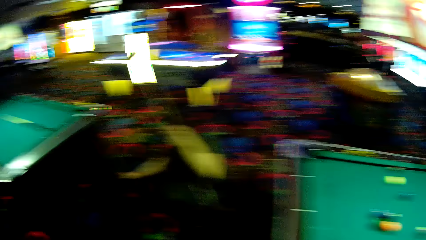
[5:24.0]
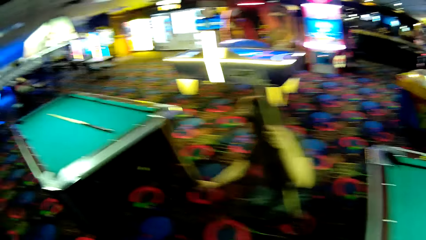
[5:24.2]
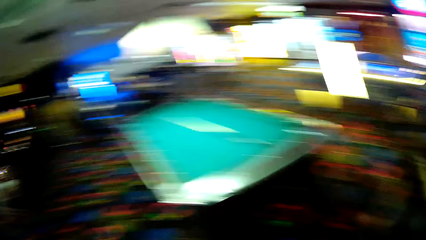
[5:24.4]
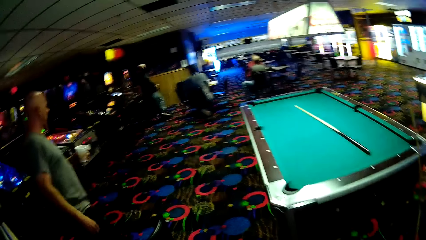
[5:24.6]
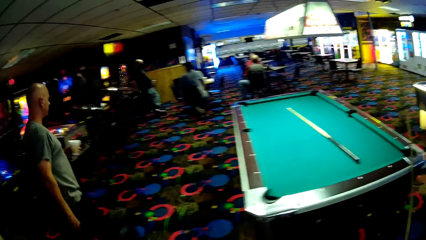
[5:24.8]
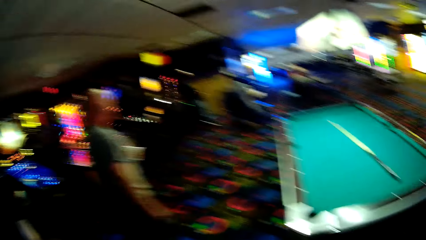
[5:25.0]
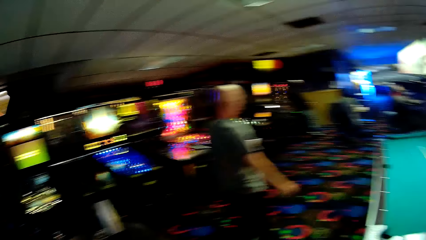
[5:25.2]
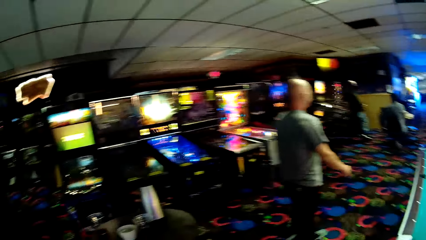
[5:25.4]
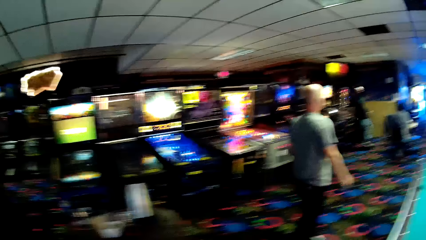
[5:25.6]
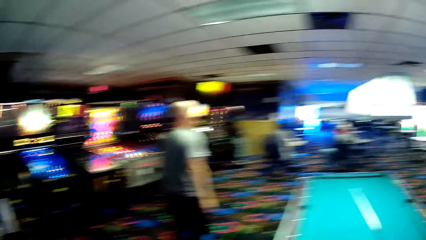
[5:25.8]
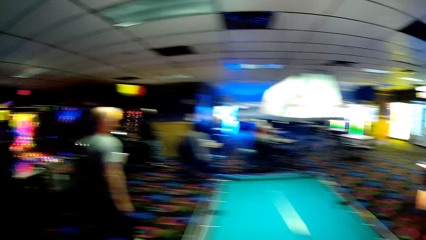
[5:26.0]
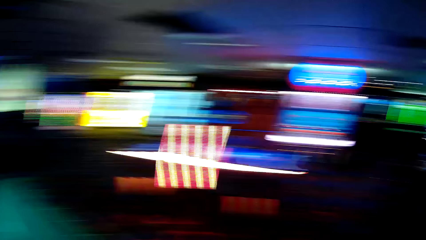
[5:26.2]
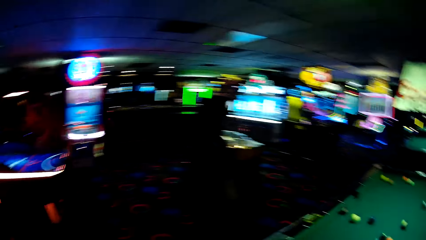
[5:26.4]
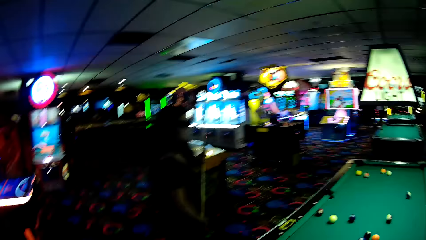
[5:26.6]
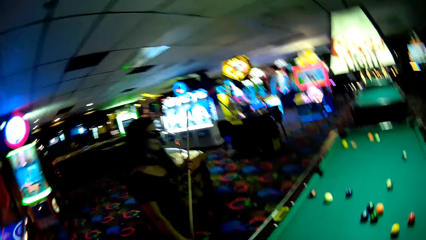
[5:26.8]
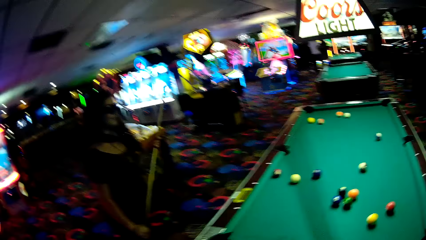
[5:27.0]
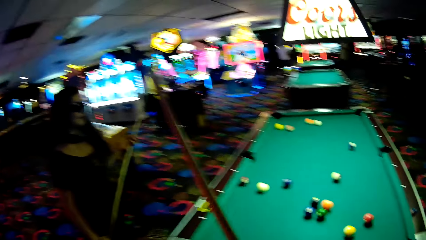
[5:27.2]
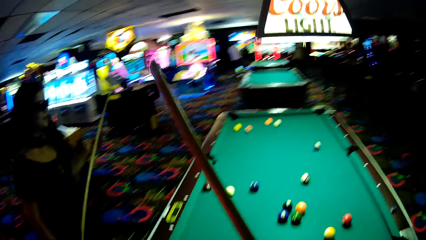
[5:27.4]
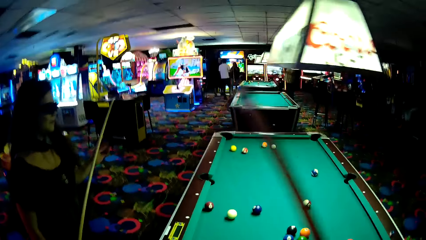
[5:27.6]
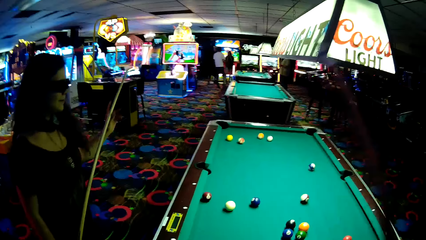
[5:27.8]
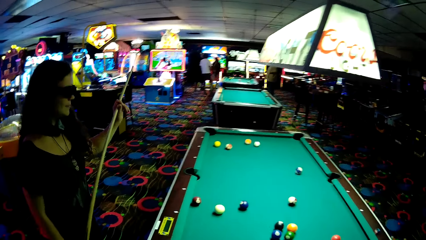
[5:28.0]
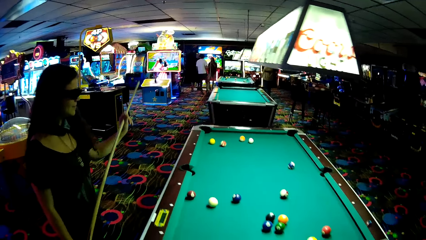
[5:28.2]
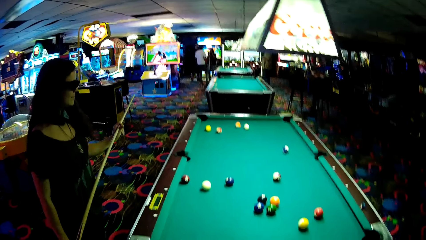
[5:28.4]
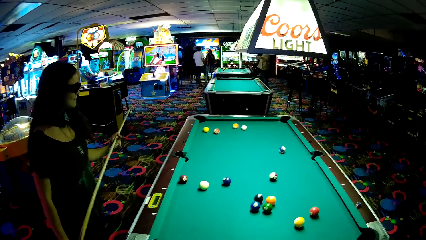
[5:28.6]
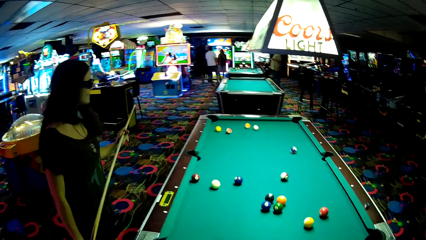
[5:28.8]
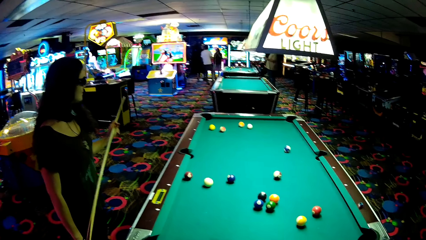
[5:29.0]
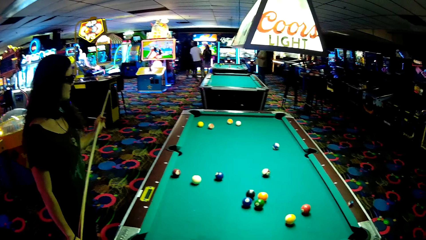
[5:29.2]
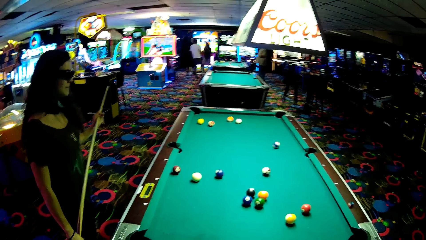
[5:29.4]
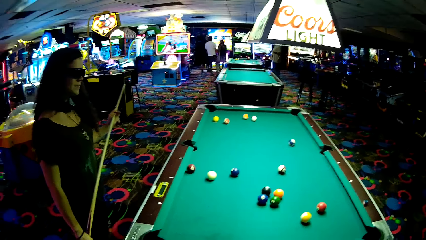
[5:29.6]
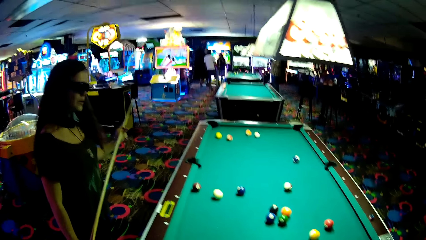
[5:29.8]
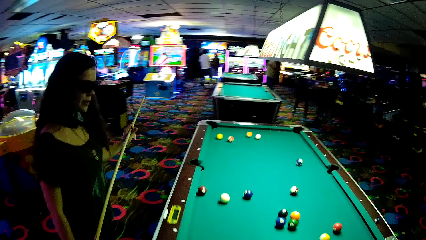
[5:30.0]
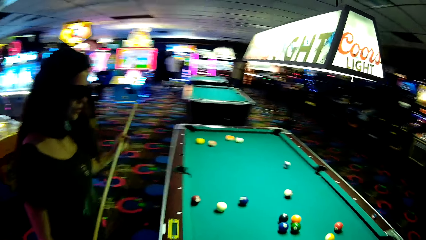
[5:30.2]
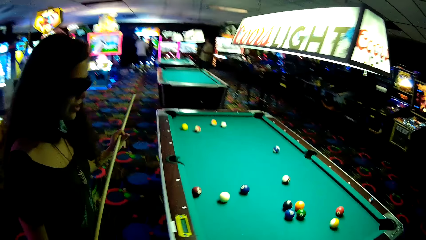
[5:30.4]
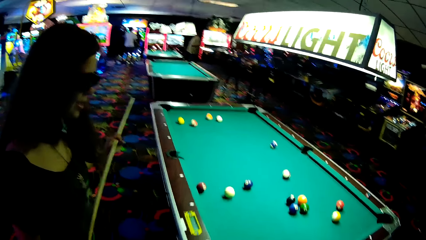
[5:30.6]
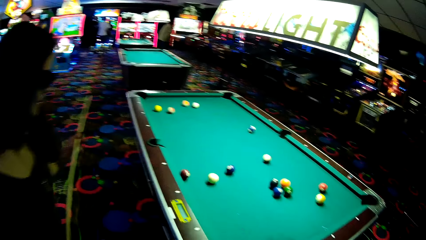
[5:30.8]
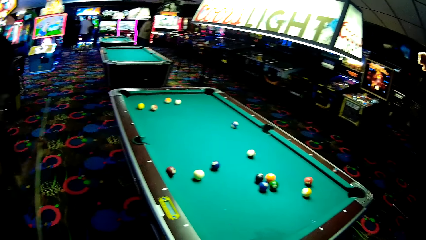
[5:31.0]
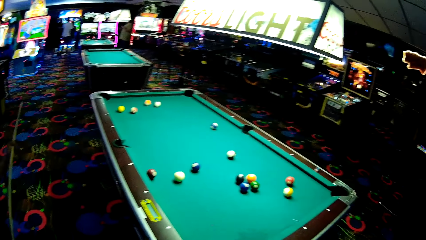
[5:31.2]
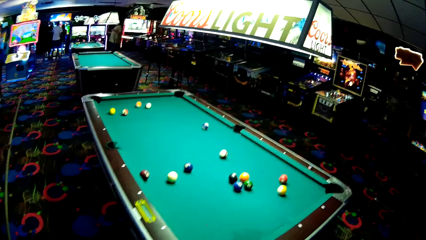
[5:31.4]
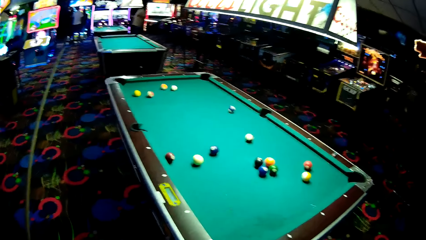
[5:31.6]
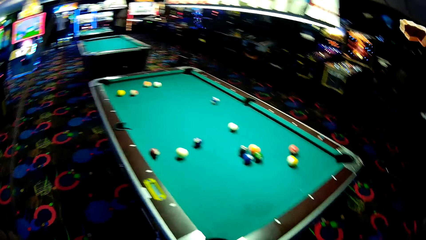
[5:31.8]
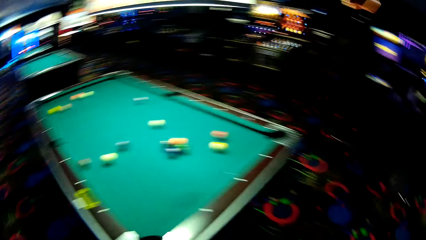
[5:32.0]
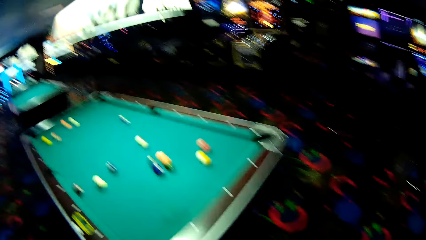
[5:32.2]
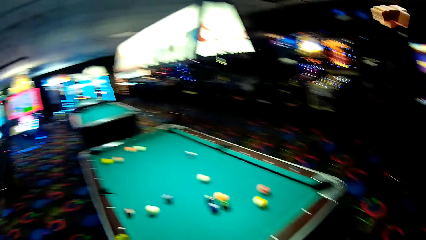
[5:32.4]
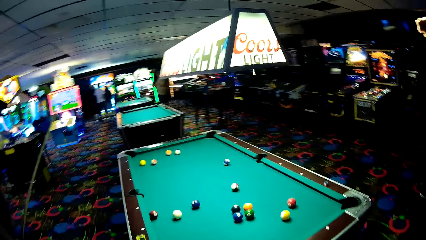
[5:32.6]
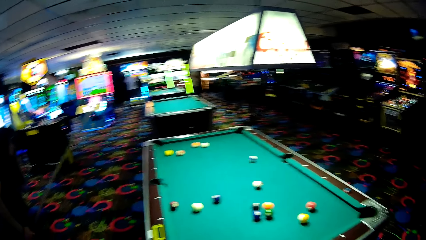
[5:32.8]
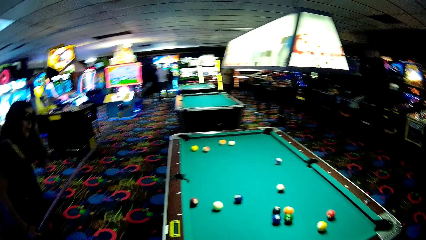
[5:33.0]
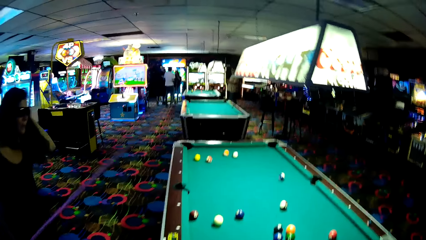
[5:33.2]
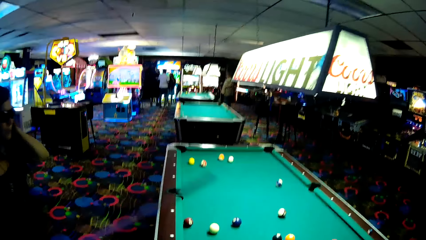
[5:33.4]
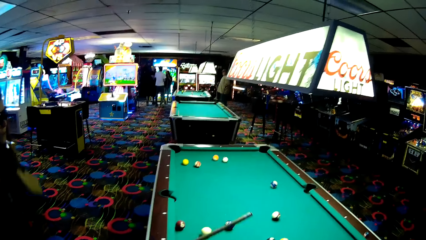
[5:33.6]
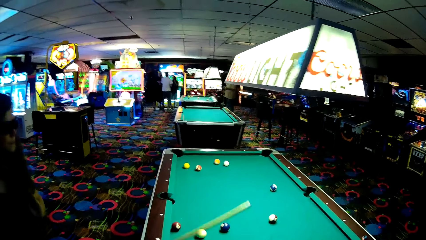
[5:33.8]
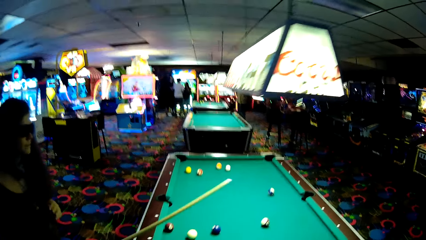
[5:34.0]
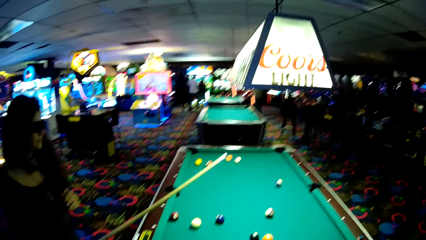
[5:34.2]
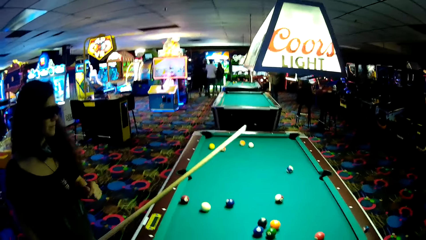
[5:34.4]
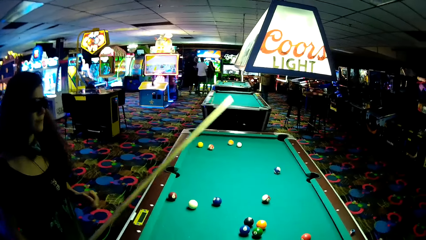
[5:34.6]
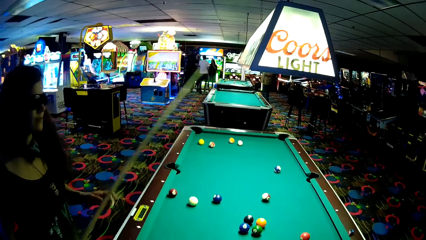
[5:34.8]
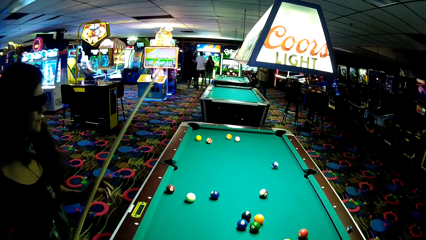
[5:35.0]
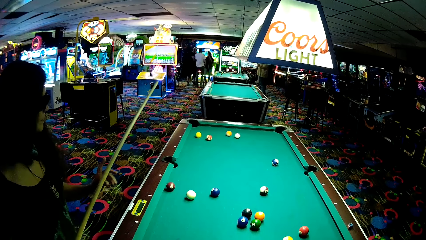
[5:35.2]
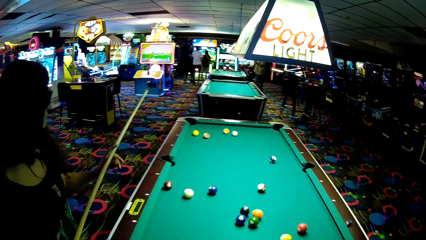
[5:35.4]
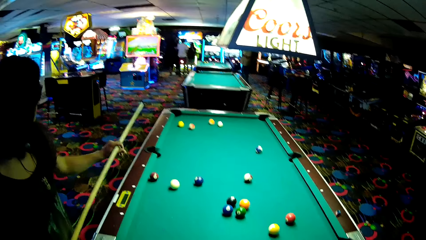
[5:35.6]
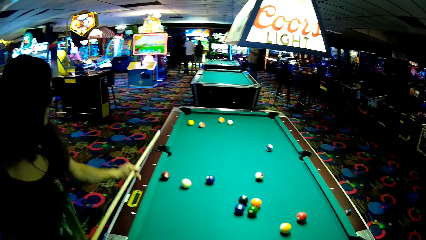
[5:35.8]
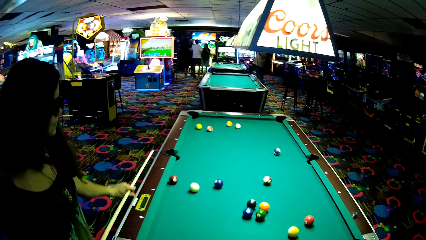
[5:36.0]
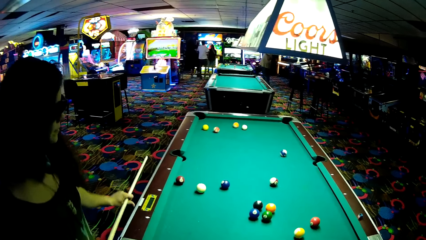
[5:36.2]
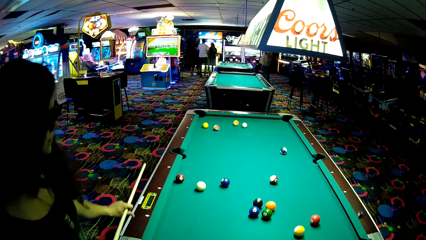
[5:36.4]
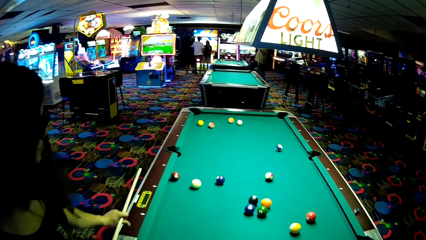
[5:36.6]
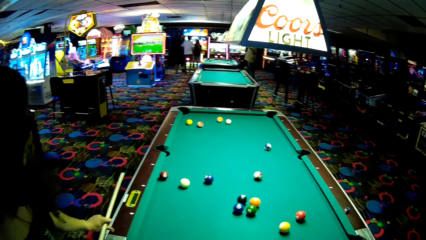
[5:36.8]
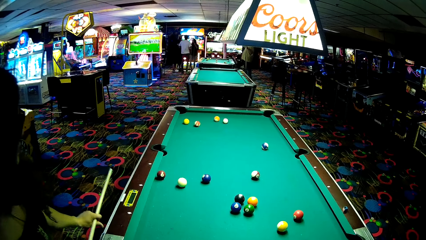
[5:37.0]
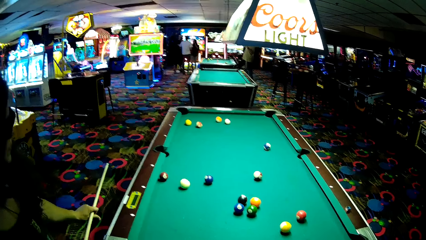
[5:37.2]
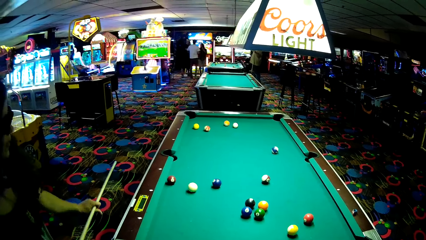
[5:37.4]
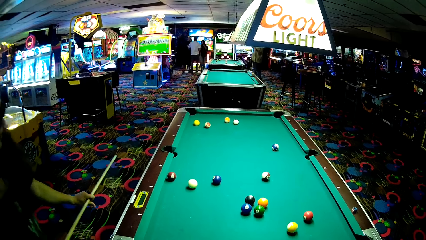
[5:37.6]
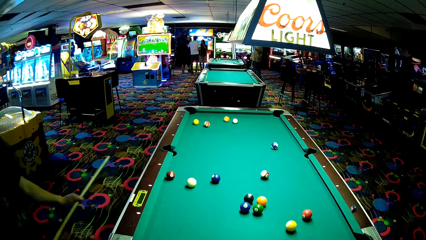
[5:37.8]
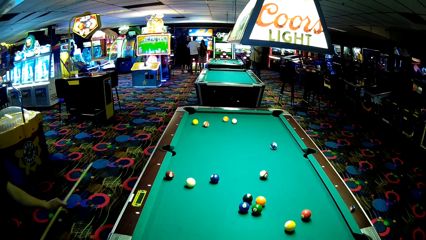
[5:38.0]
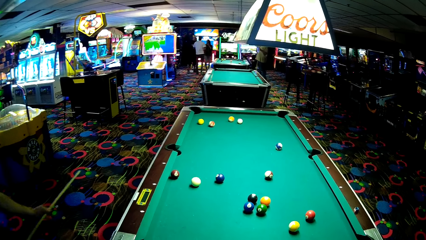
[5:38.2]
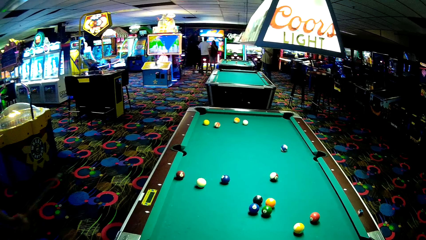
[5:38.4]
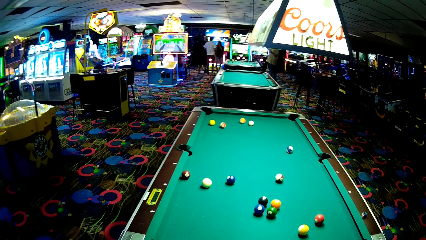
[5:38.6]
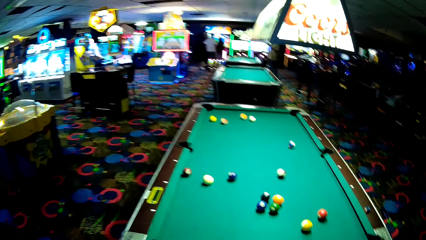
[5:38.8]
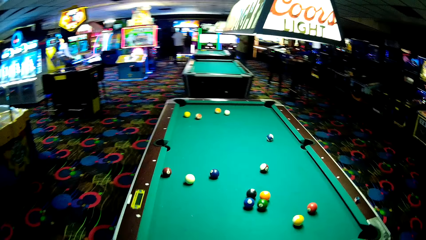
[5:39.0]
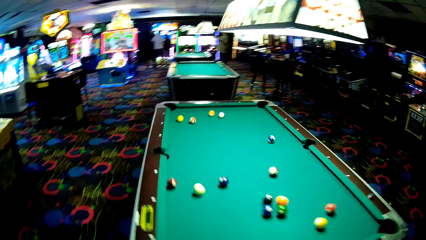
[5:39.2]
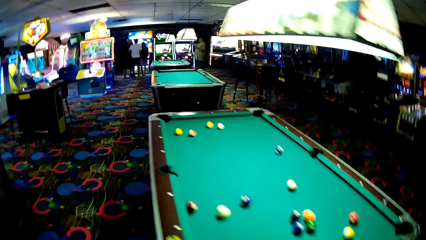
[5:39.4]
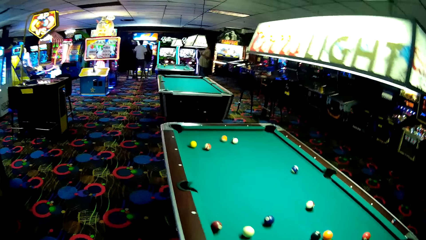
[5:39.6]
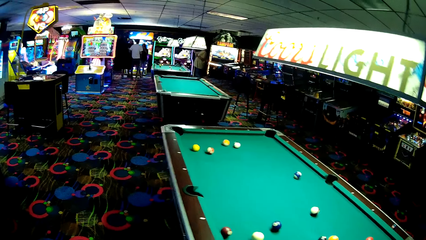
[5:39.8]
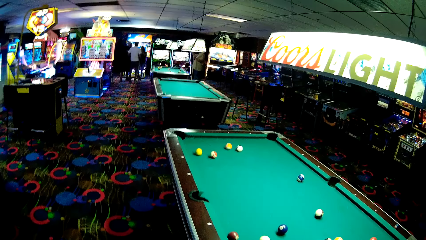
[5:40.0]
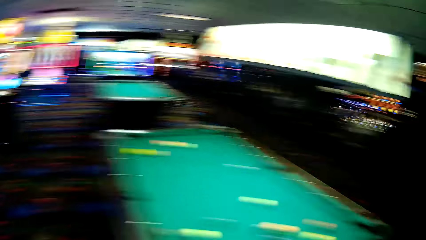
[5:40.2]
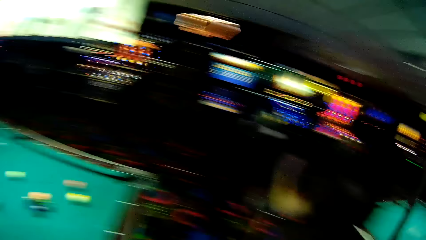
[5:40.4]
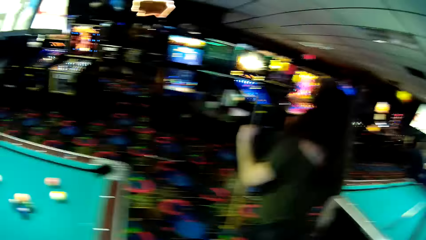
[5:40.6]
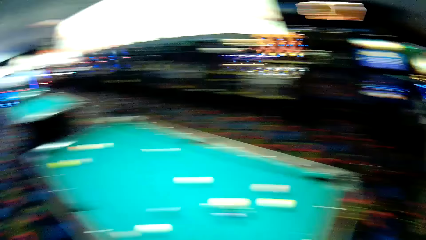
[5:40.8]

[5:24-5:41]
A person walks around. Another person stands with a third person.
